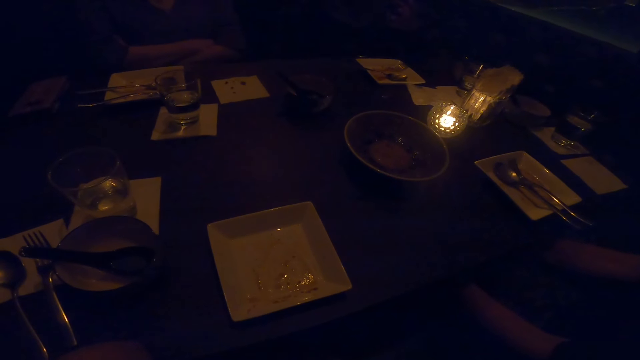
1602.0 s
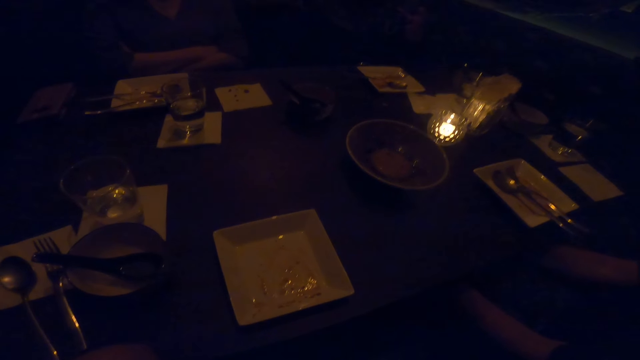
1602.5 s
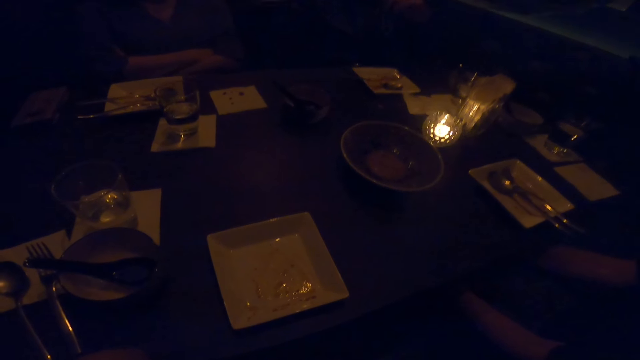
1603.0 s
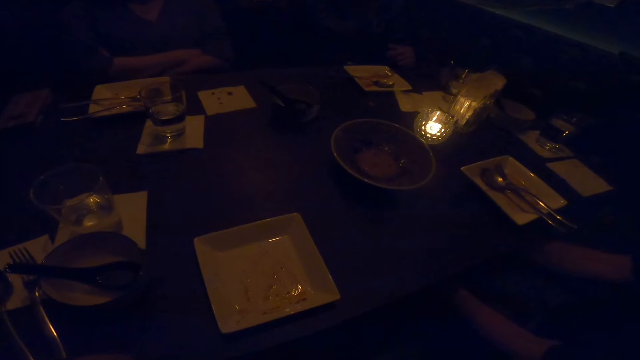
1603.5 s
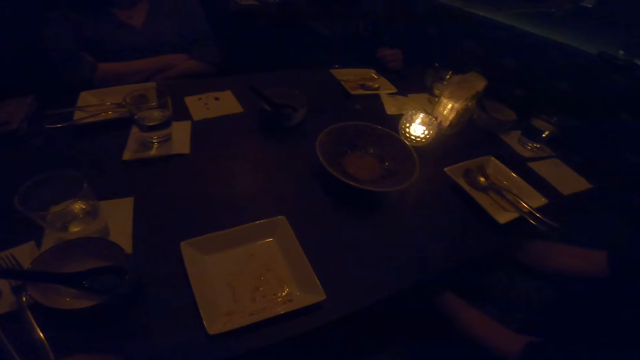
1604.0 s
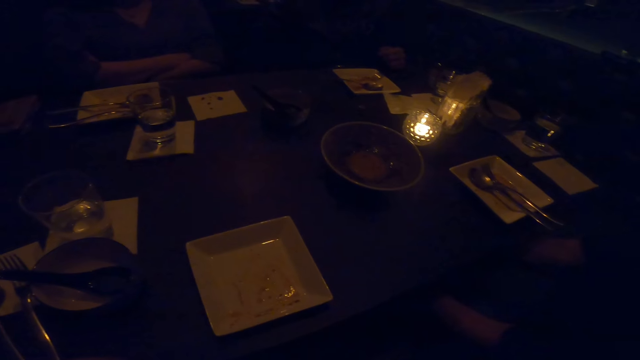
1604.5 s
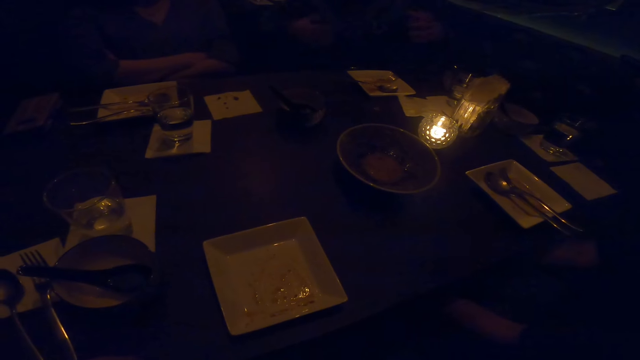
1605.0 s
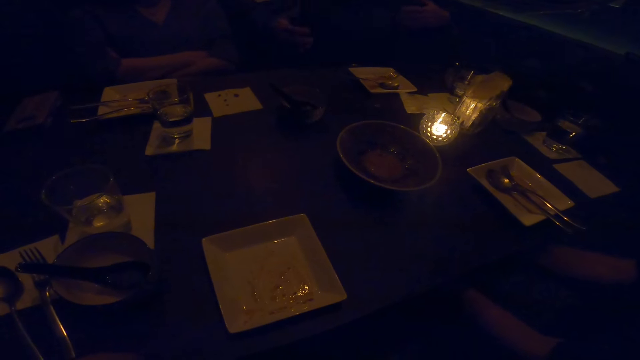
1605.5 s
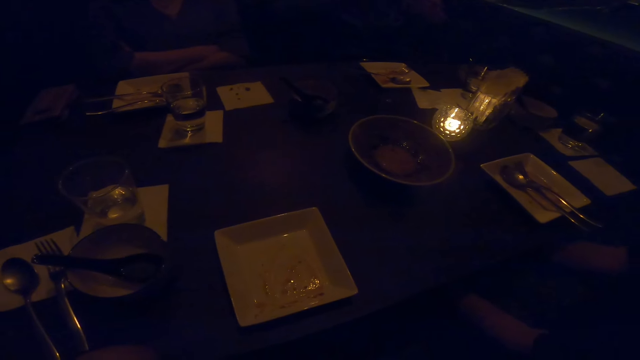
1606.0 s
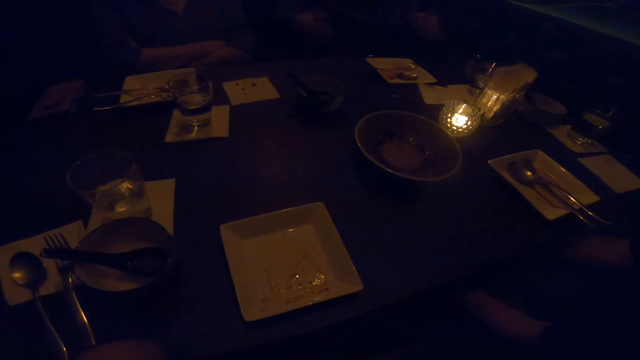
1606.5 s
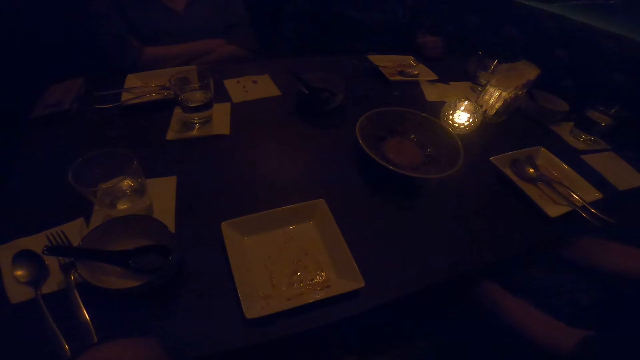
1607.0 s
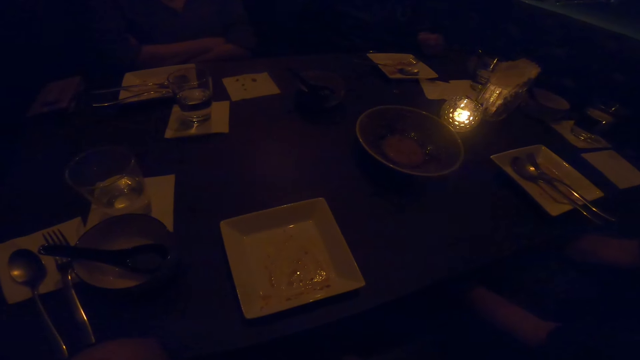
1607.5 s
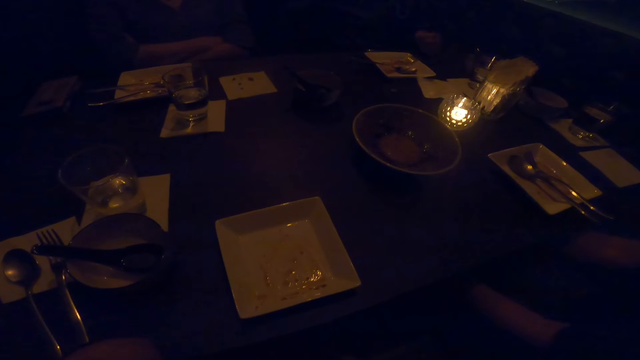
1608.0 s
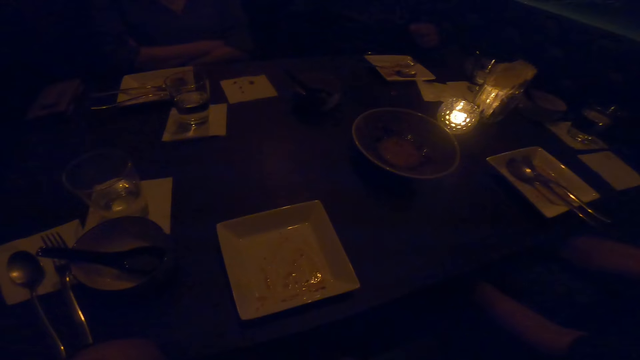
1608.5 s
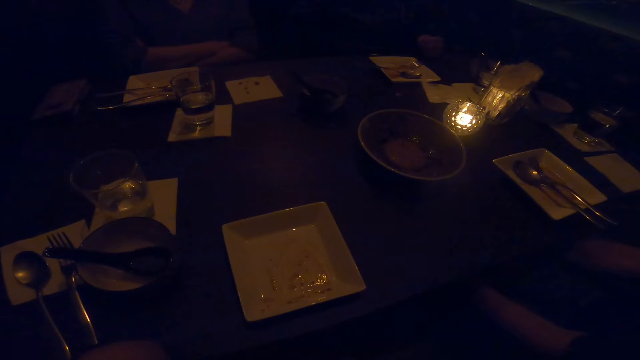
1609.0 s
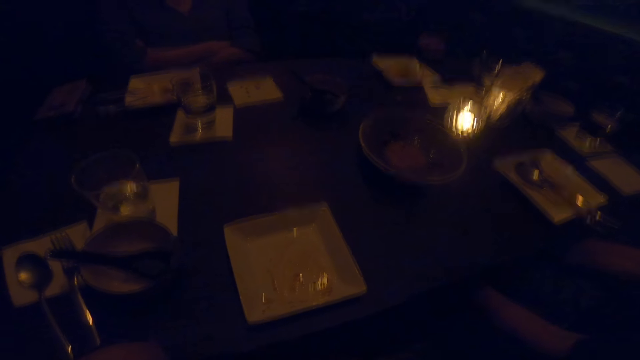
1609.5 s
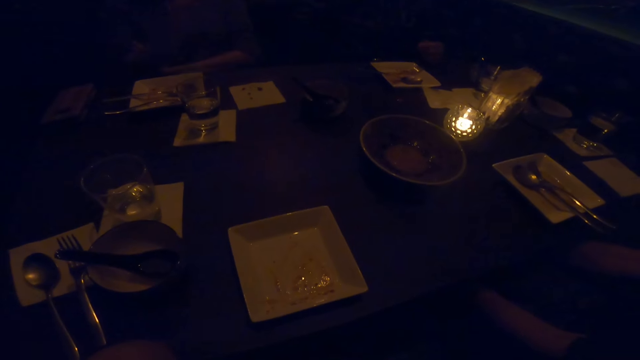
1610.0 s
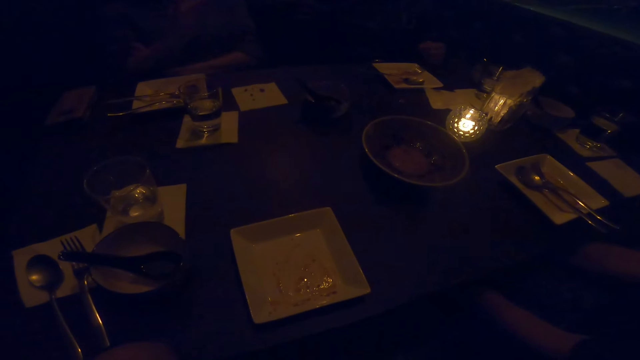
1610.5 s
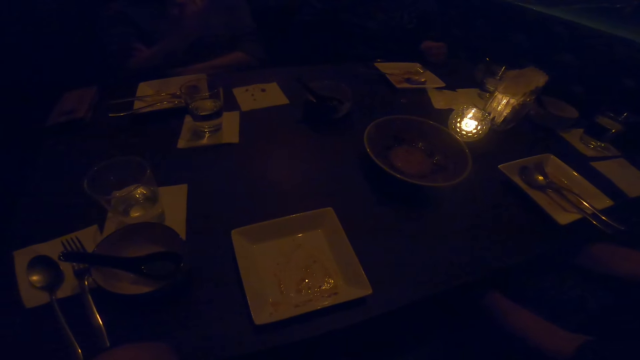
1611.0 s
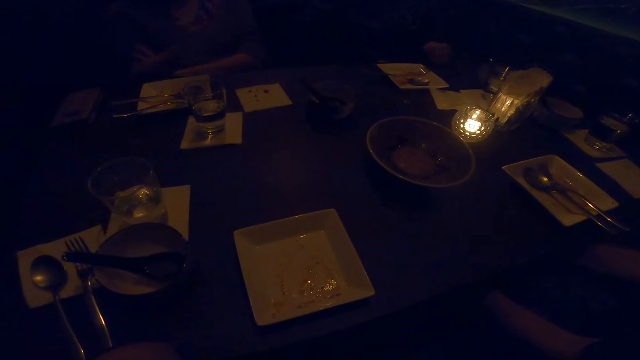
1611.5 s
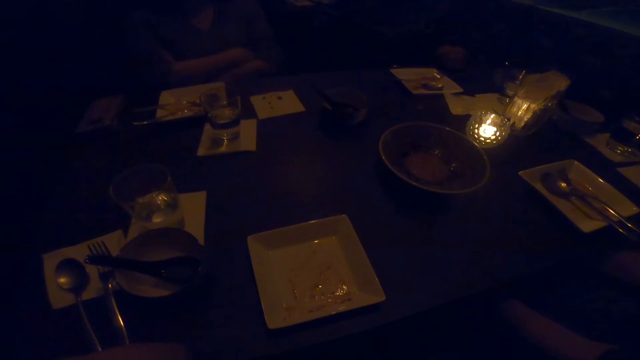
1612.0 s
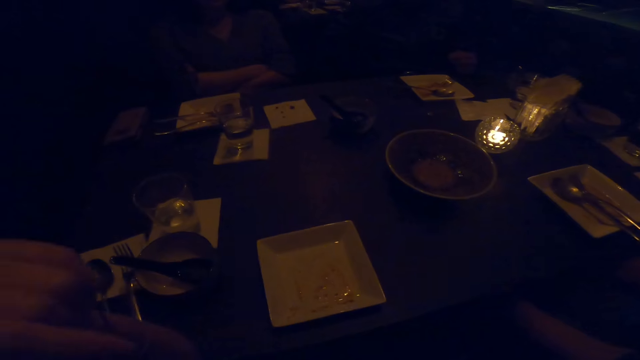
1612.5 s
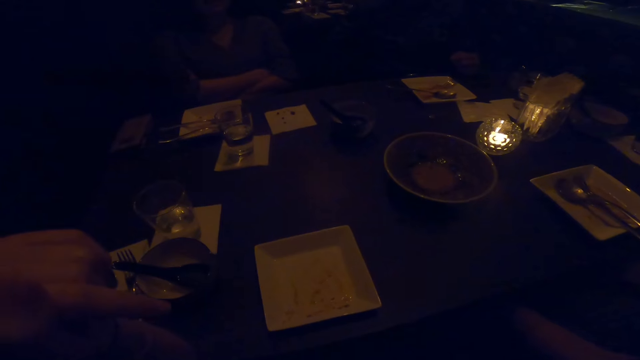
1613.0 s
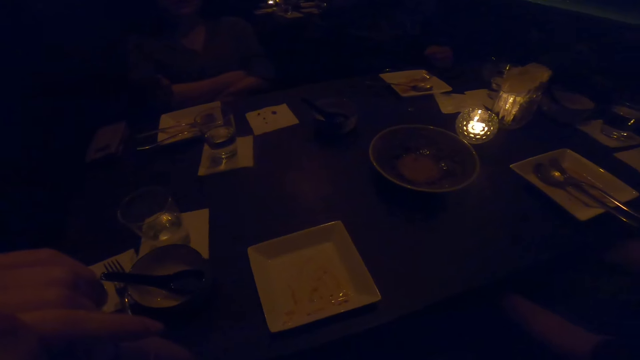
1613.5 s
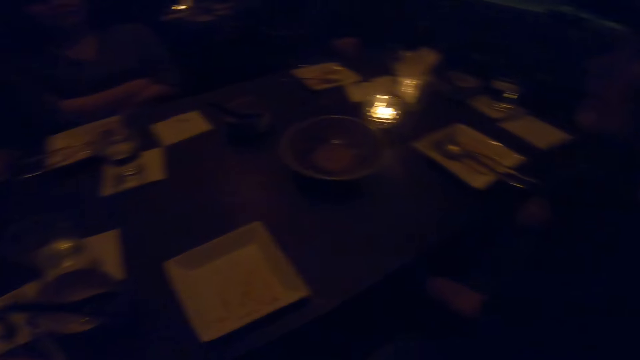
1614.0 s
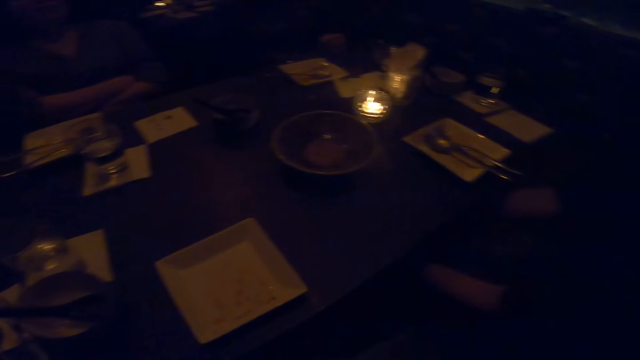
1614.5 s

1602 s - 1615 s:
A man talks to the camera wearer.

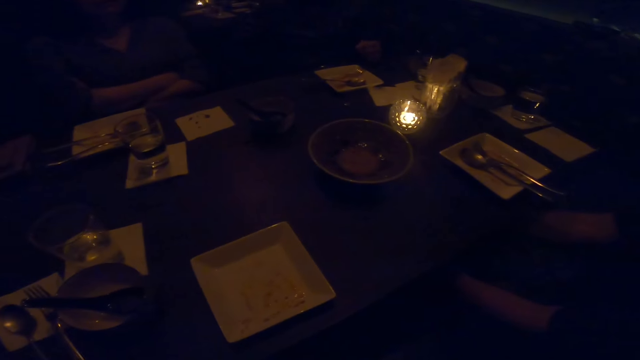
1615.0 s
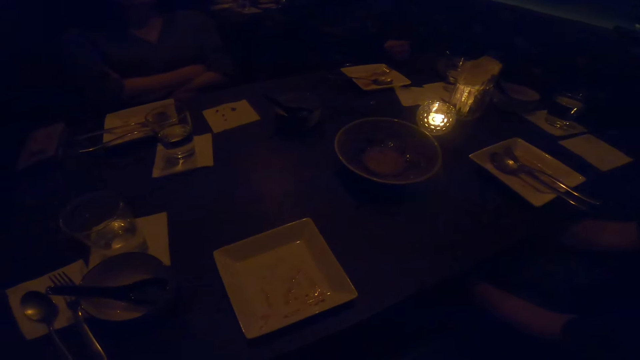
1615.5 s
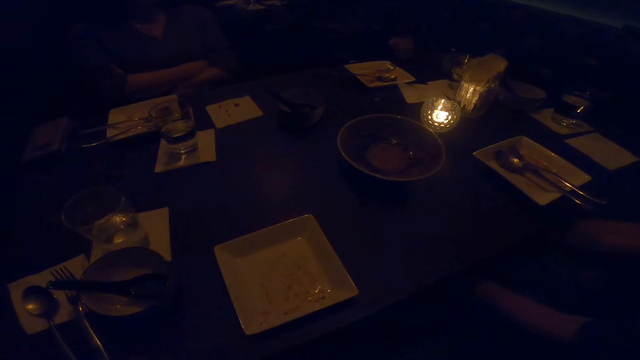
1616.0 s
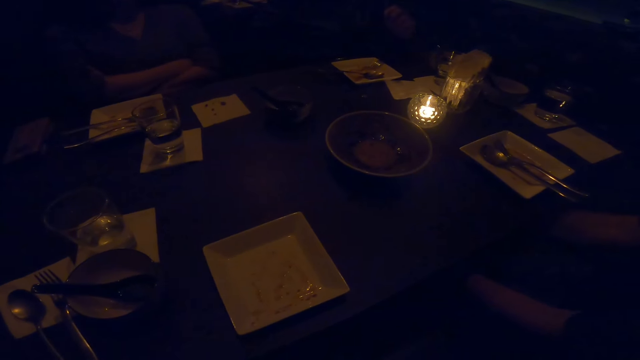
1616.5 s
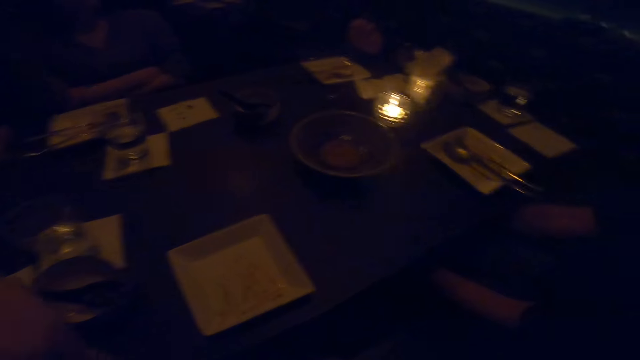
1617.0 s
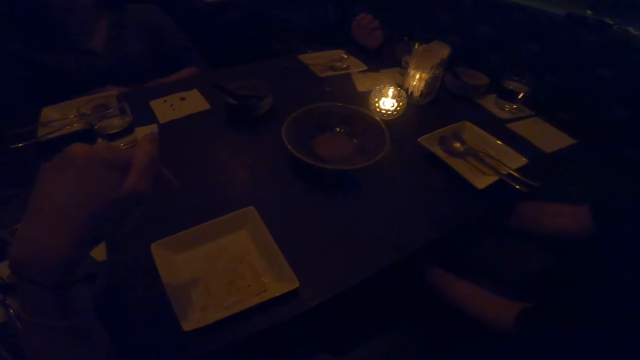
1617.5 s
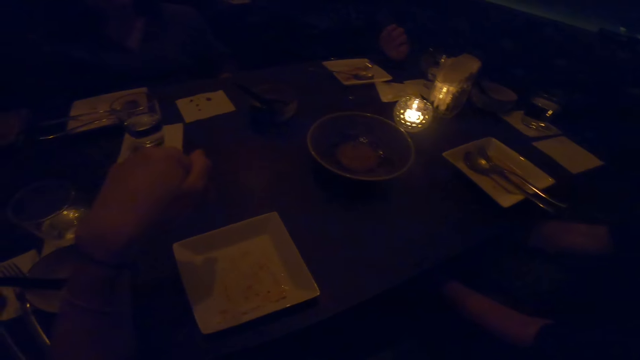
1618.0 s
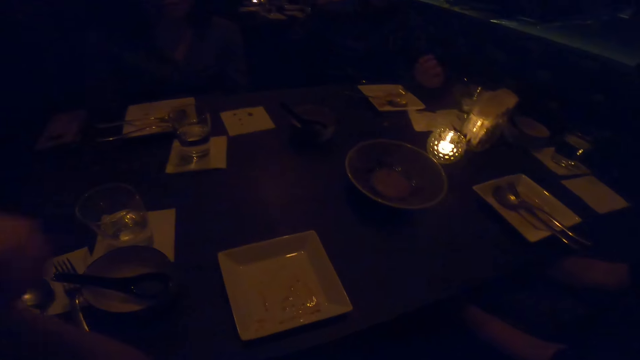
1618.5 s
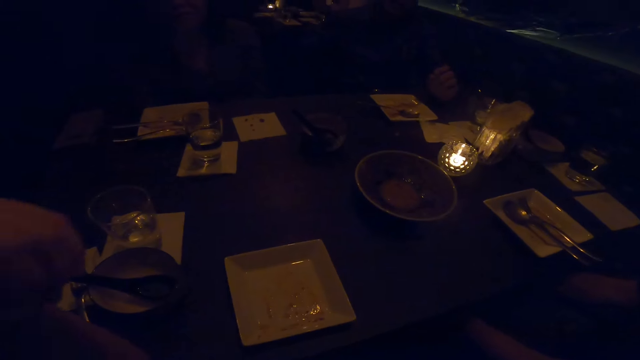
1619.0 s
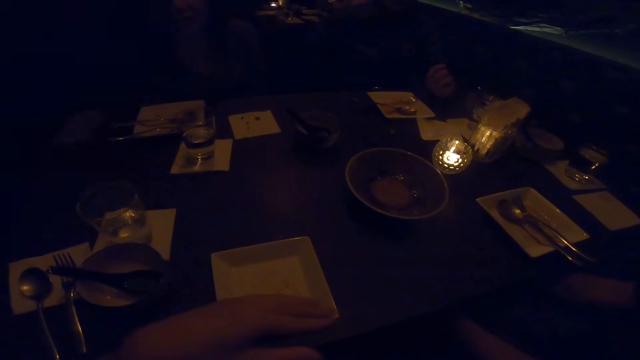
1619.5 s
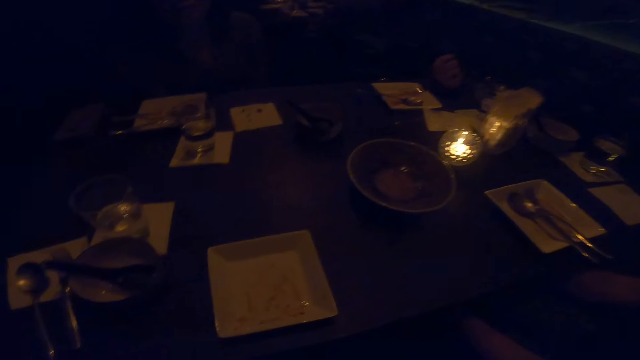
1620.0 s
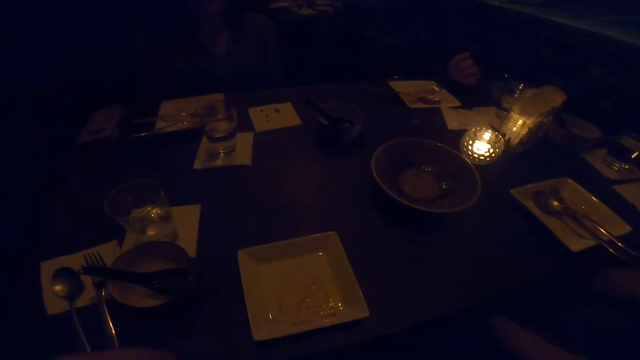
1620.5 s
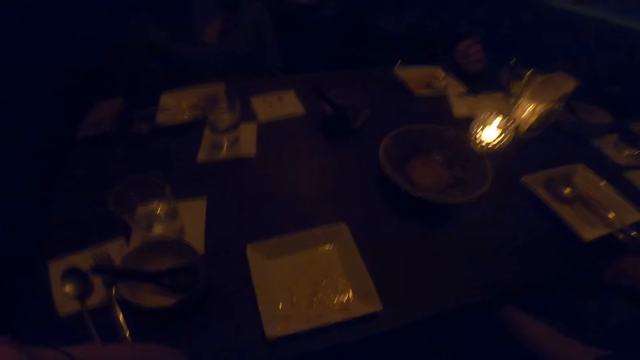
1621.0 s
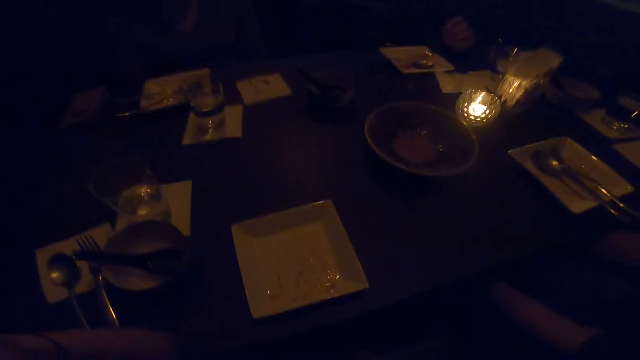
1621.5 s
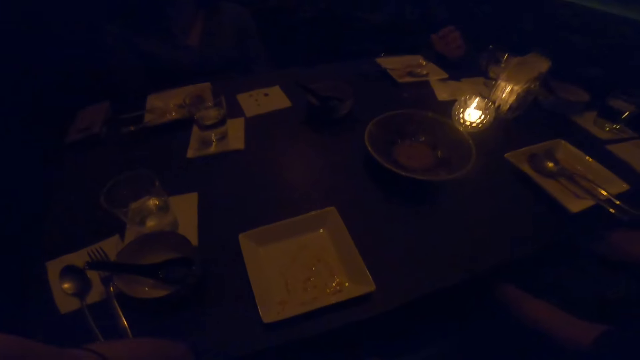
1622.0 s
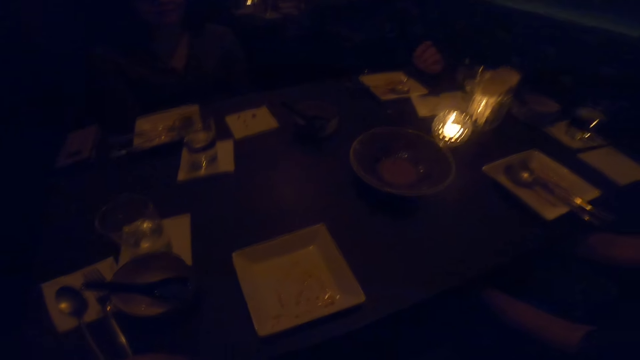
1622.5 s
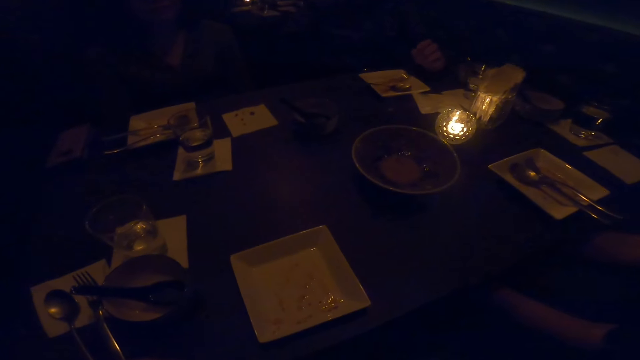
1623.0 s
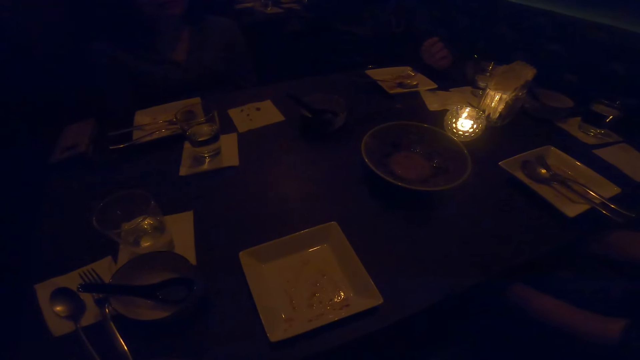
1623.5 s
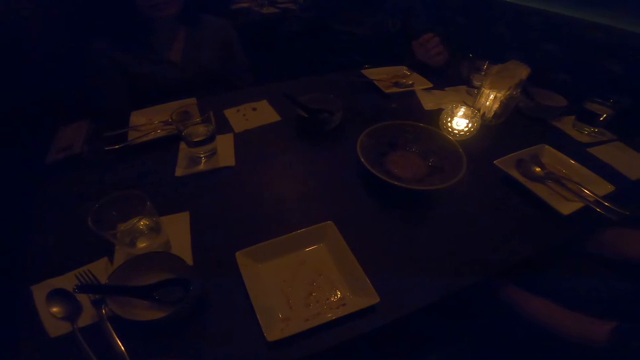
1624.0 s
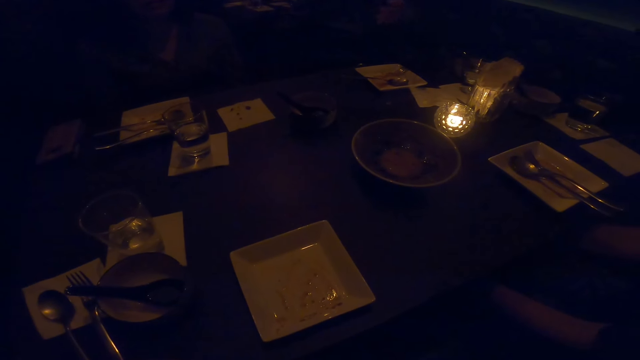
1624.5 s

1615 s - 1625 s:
The camera wearer does a hand movement. They talk to the men.
